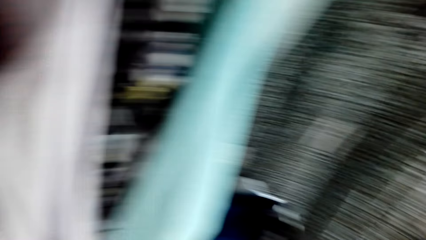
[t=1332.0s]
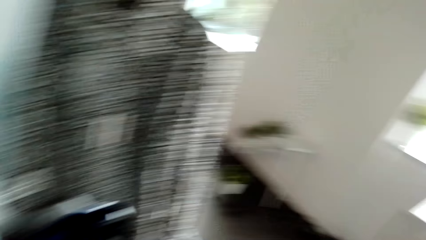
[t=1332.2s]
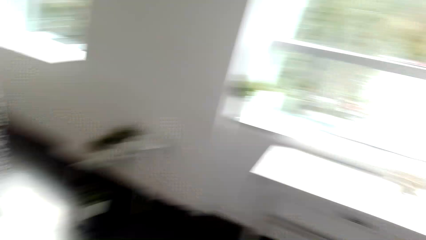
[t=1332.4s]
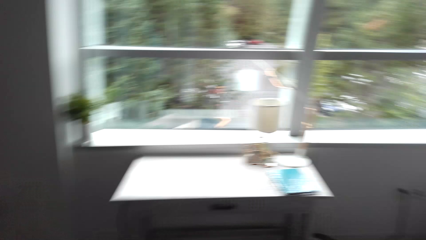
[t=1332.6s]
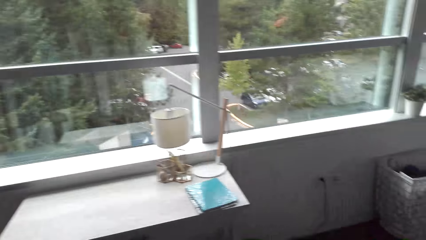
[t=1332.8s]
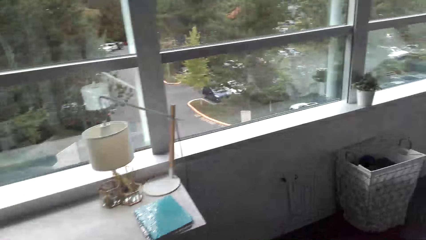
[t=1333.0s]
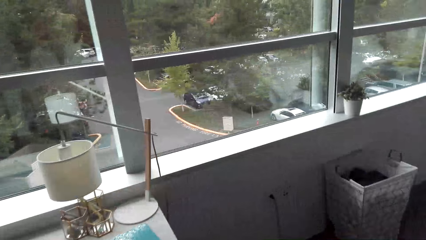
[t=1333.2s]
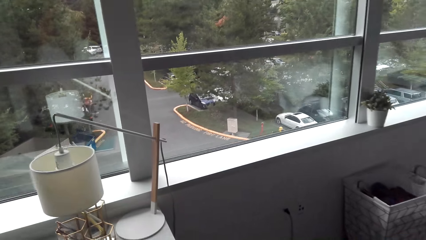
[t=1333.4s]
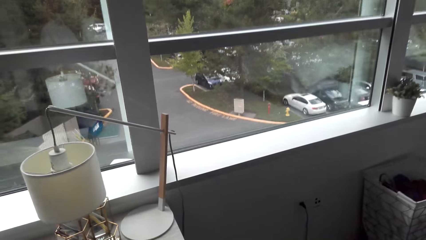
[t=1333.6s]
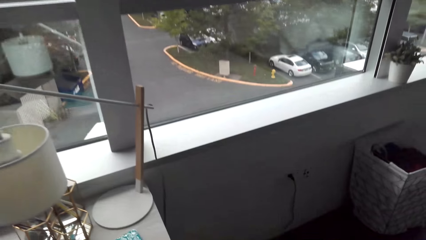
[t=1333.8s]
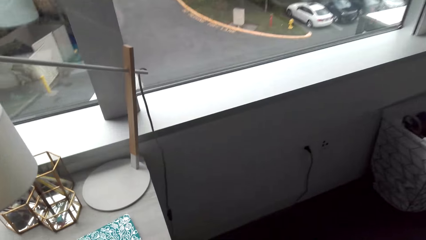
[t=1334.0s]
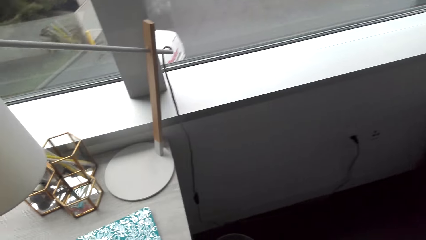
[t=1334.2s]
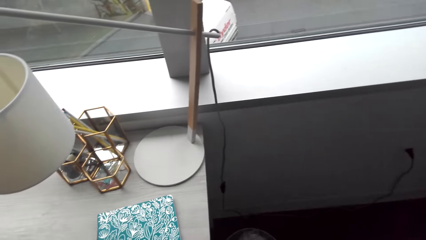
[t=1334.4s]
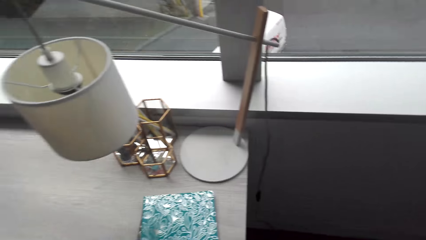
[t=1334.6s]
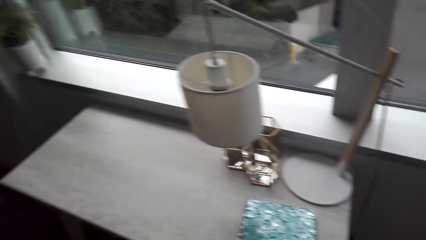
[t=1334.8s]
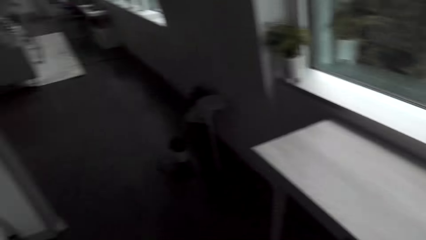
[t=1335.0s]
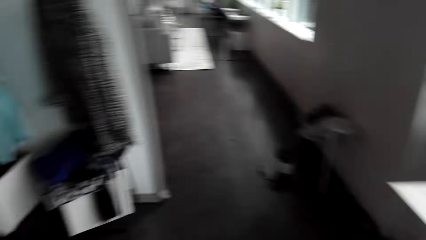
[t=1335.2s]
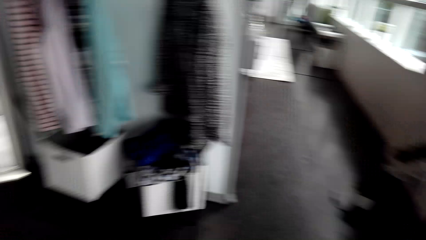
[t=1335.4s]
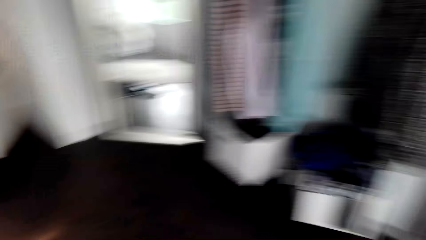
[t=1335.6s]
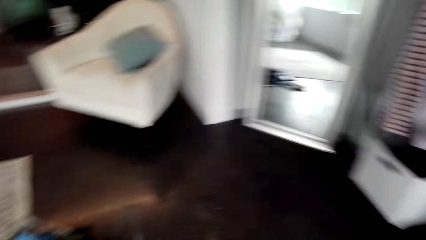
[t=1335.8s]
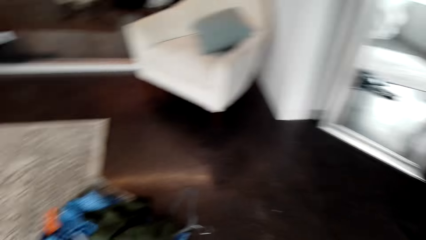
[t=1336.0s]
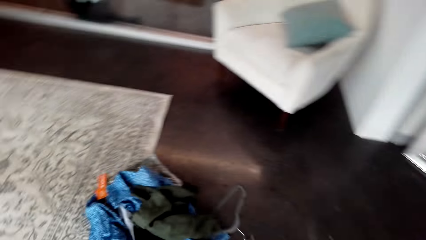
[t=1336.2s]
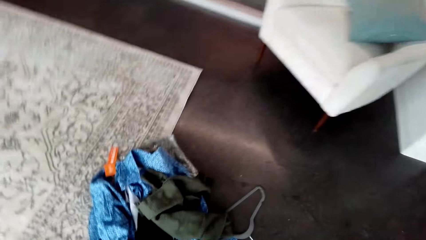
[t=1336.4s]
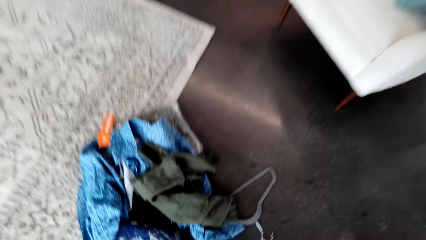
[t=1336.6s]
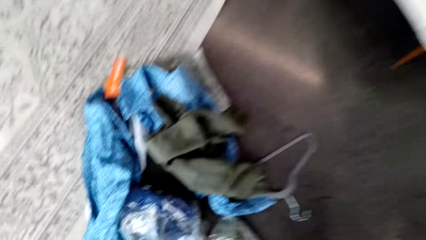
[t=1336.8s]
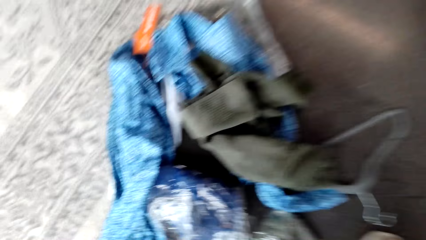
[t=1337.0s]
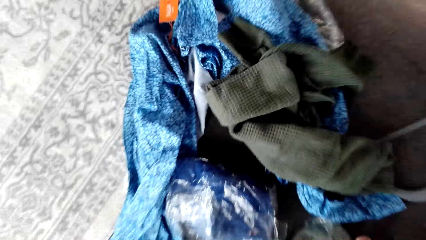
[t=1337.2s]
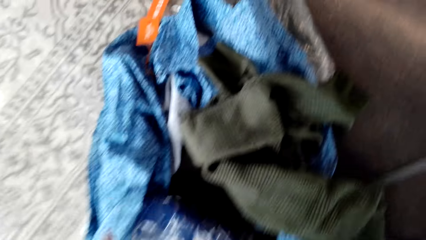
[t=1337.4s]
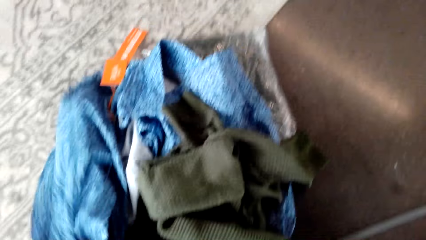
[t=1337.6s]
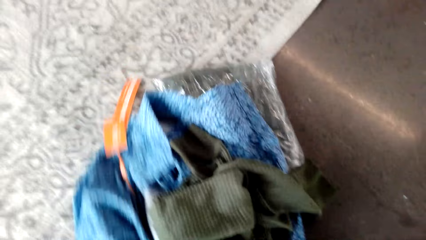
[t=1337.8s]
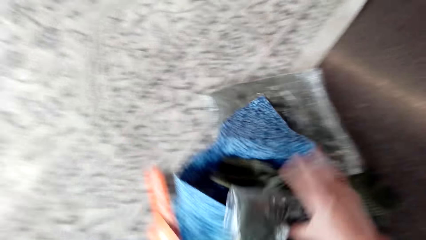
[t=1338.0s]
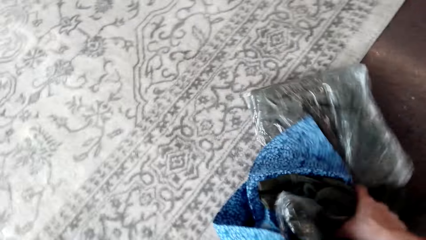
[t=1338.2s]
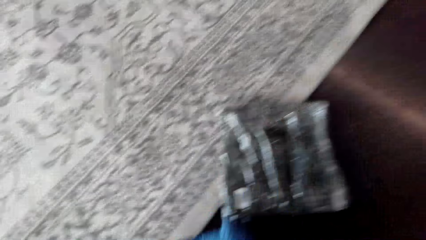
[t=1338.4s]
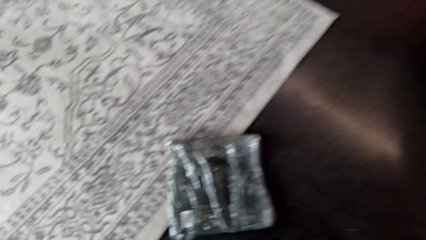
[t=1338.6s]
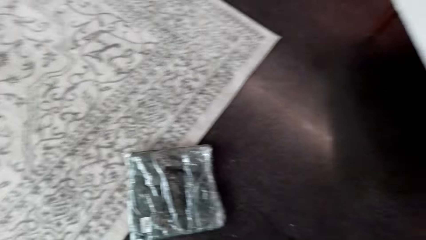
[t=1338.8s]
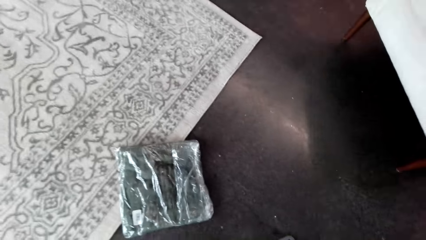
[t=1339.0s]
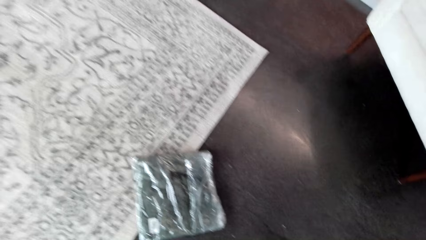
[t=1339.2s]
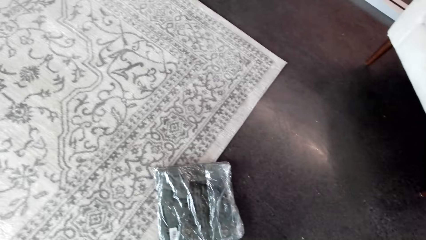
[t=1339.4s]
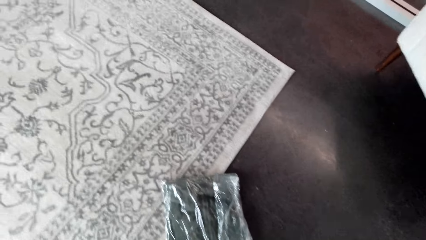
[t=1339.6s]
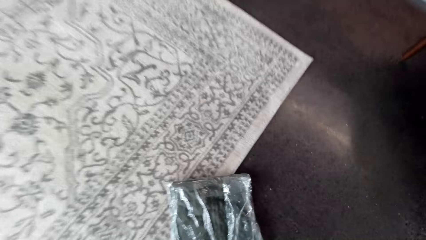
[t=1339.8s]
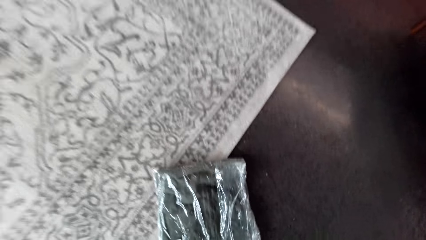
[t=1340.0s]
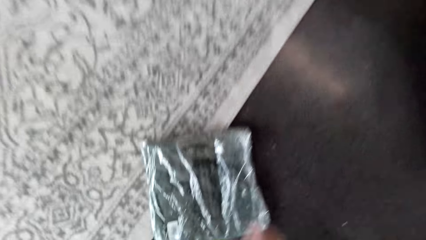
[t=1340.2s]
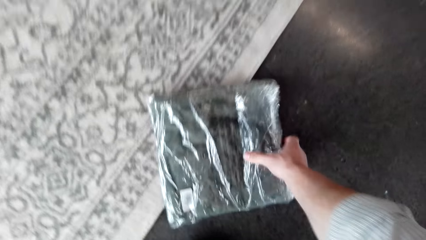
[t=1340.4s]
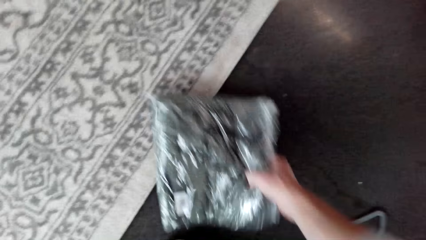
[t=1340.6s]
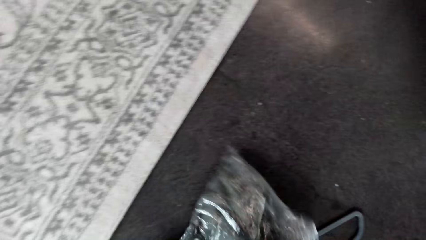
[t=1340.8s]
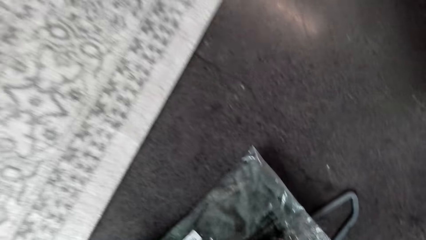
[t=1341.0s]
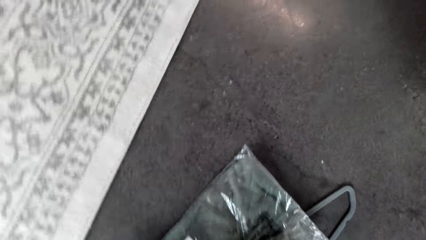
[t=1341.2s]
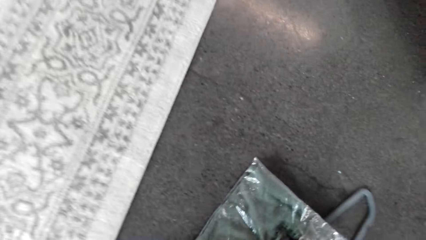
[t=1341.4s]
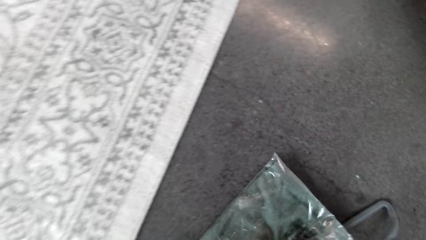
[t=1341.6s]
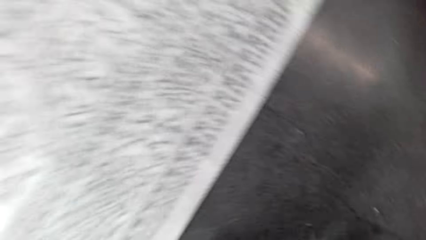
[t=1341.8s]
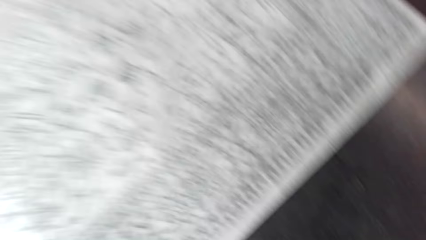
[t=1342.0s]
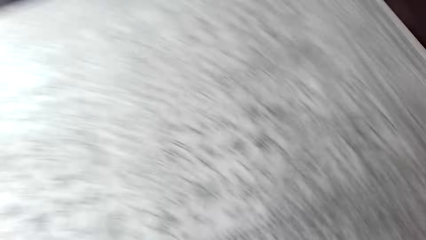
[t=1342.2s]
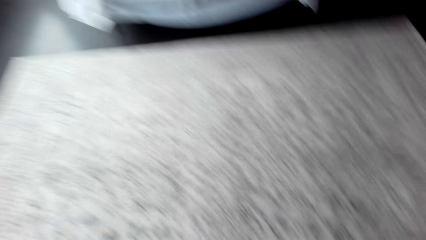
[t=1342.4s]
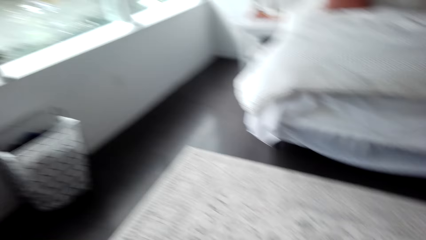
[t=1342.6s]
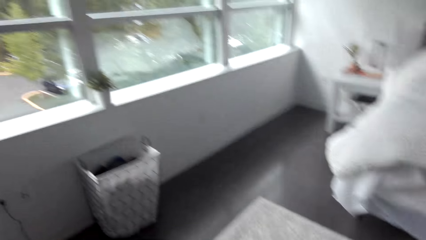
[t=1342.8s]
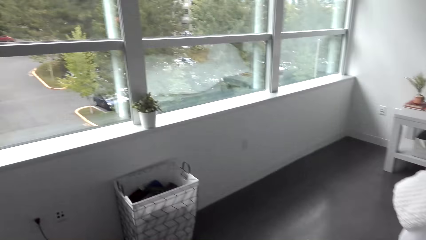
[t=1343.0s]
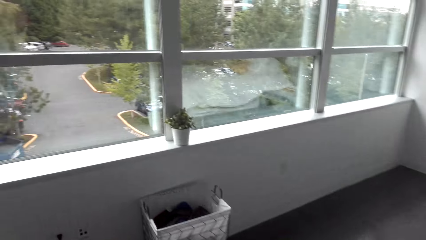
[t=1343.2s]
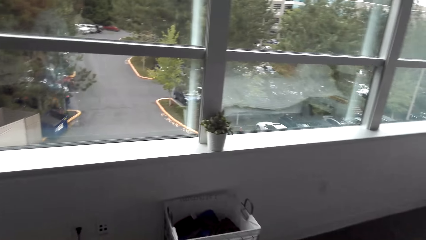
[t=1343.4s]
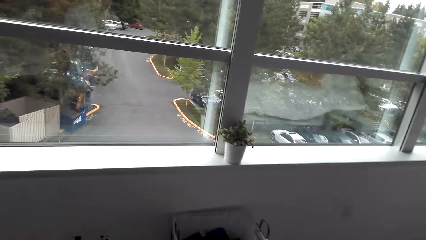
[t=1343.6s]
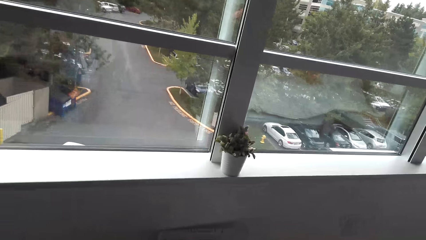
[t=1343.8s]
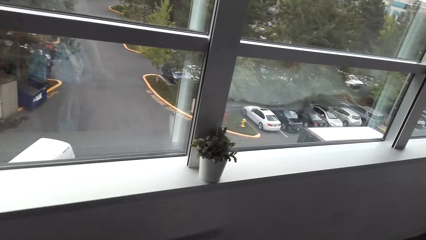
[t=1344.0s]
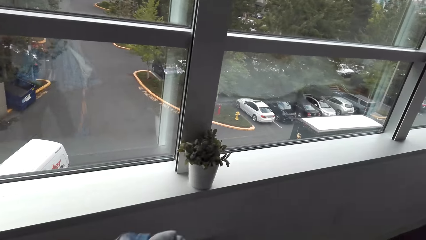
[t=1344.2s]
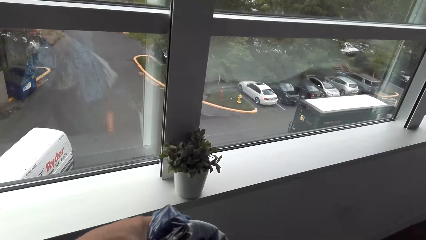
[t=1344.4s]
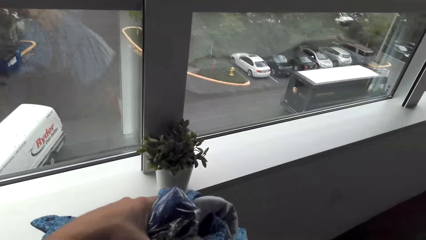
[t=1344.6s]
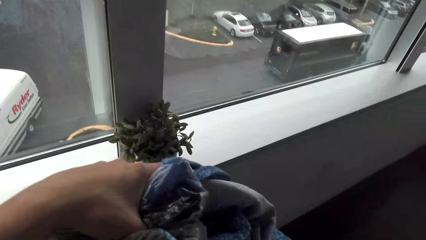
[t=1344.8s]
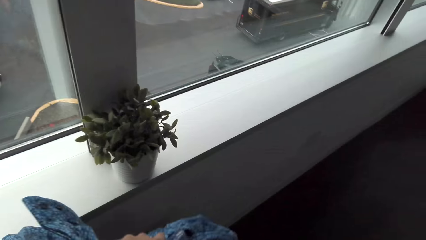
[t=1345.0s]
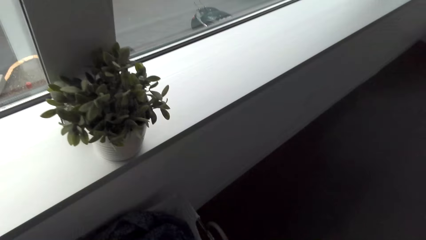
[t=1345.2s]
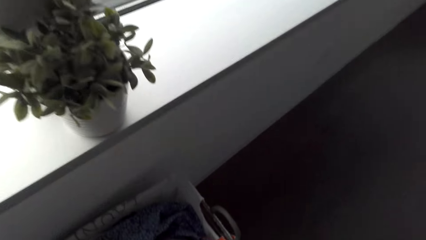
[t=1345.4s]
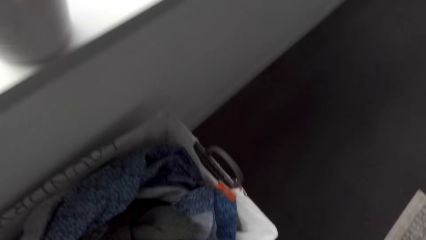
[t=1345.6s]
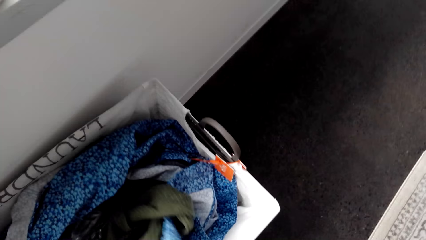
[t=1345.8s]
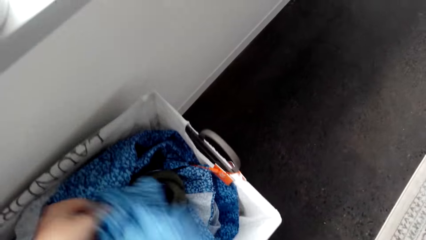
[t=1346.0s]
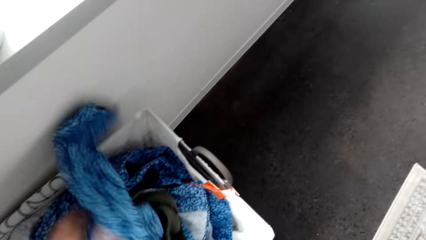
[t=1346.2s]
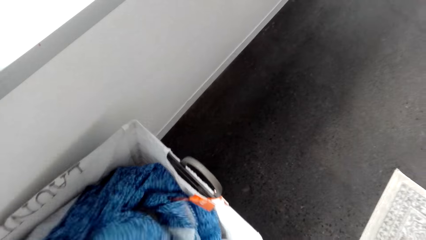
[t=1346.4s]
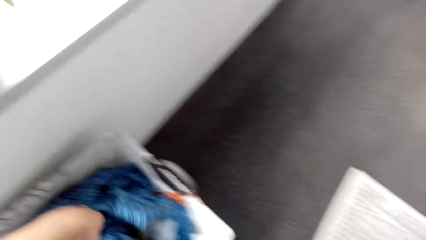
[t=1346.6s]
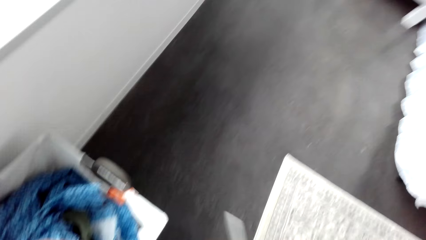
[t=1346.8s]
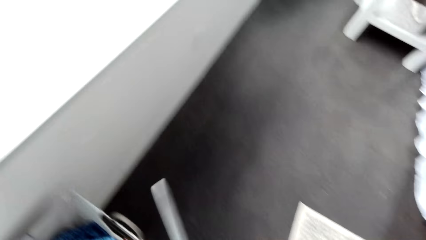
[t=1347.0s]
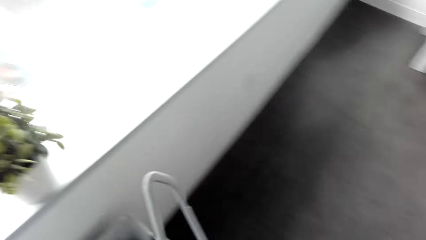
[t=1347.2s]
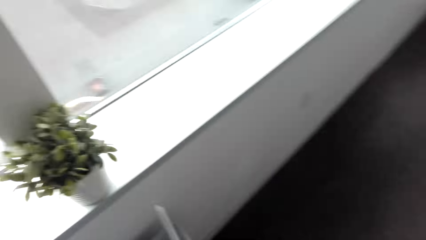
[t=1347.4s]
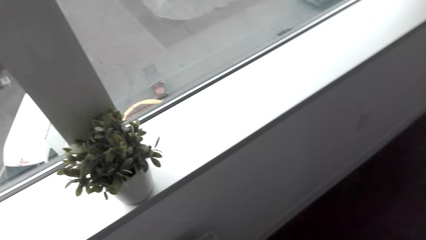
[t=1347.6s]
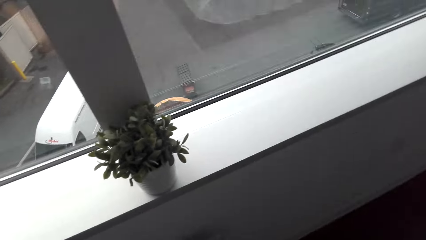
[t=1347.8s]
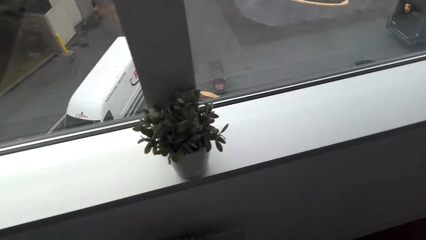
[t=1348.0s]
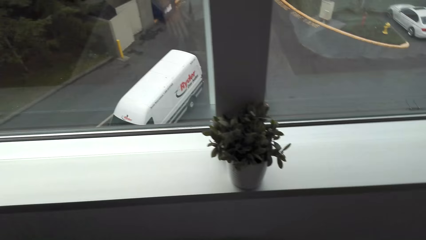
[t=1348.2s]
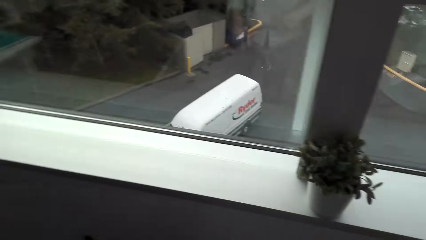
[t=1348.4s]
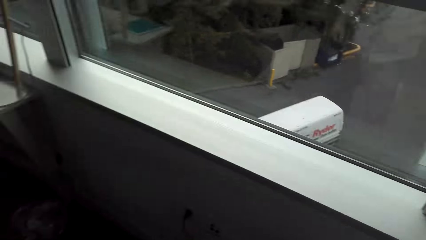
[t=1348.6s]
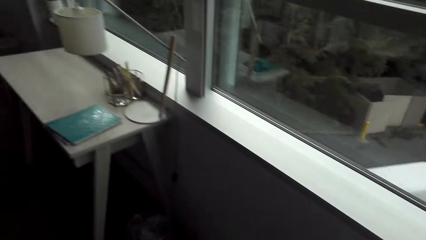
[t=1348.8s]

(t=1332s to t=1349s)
The camera wearer looks around the house. They pick up the clothes from the floor. They put the clothes in the basket.
